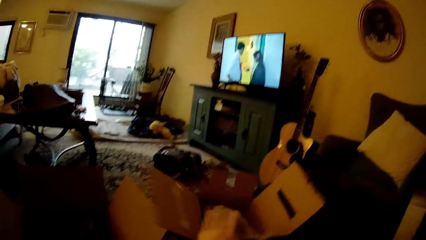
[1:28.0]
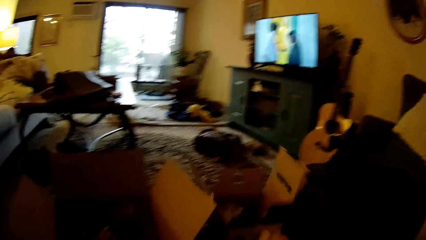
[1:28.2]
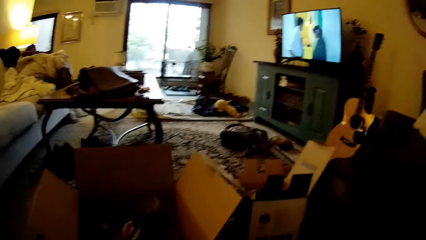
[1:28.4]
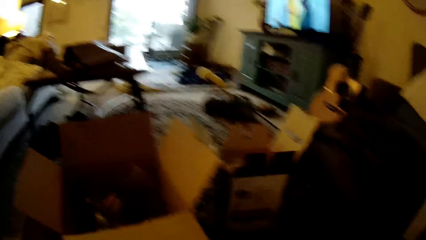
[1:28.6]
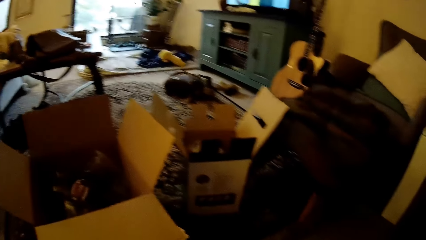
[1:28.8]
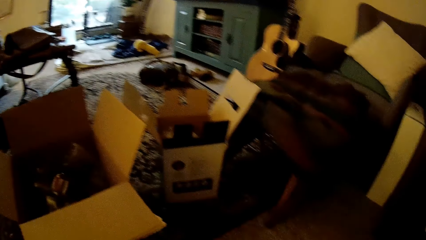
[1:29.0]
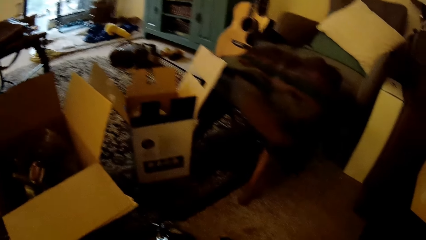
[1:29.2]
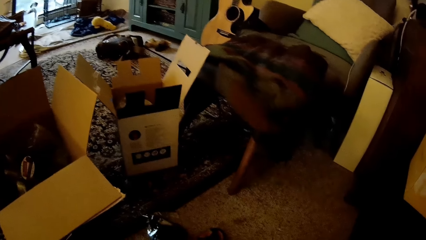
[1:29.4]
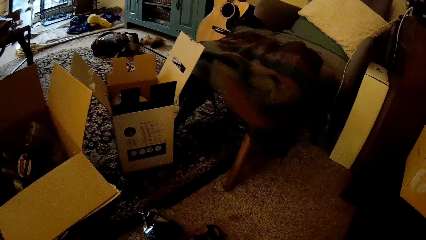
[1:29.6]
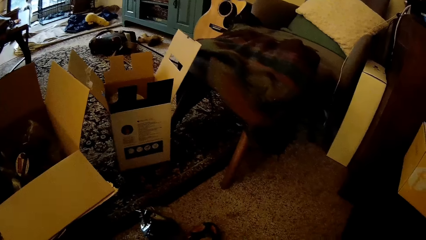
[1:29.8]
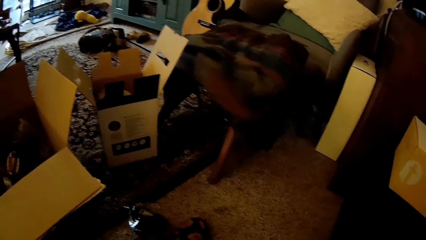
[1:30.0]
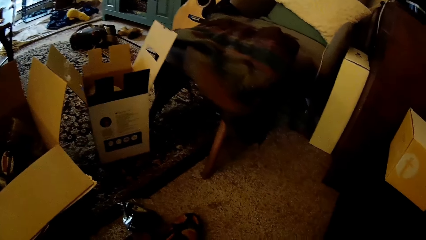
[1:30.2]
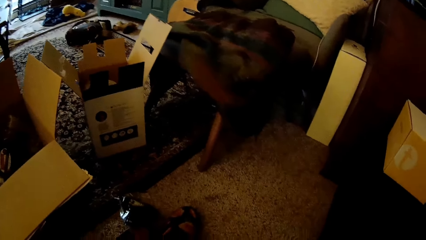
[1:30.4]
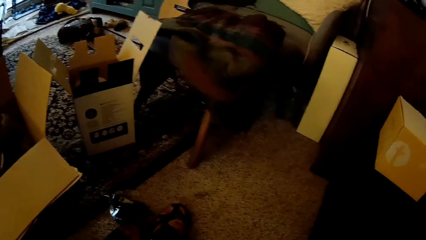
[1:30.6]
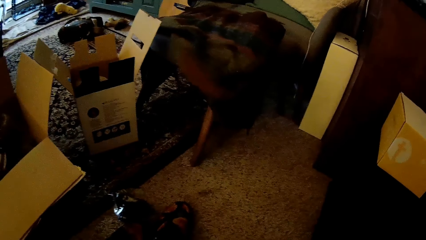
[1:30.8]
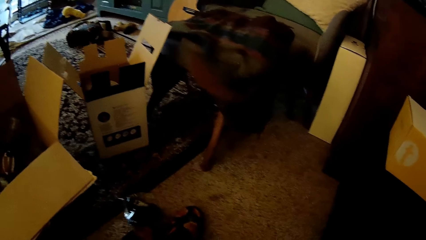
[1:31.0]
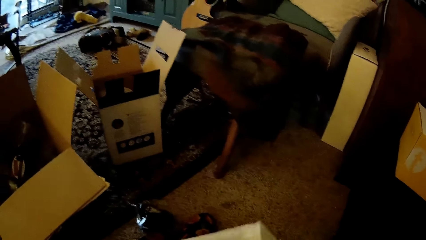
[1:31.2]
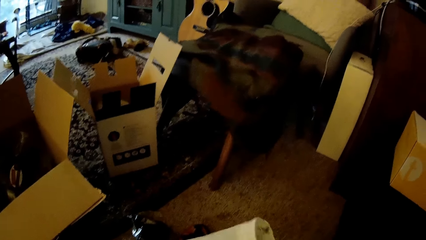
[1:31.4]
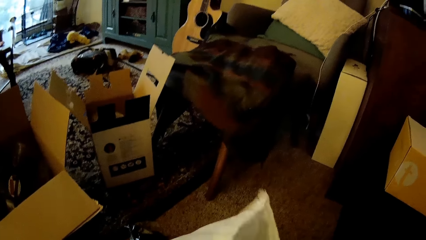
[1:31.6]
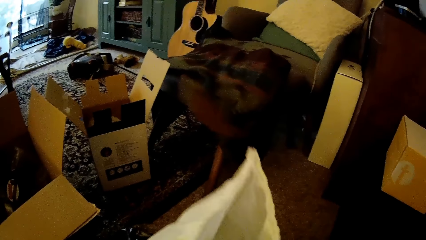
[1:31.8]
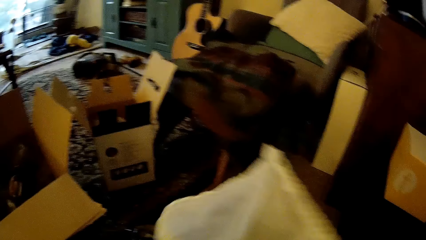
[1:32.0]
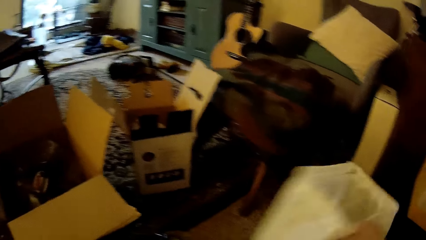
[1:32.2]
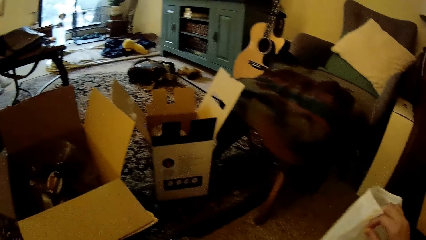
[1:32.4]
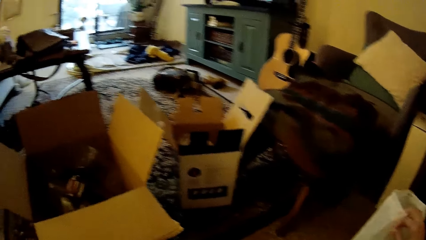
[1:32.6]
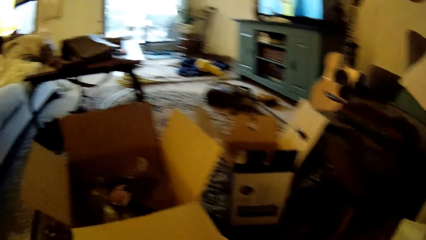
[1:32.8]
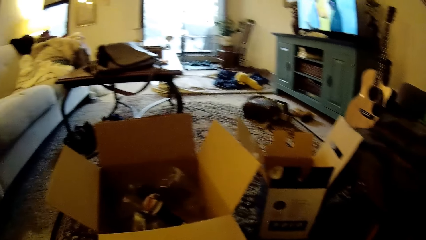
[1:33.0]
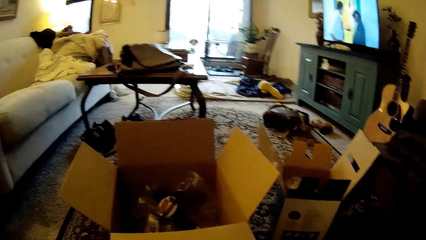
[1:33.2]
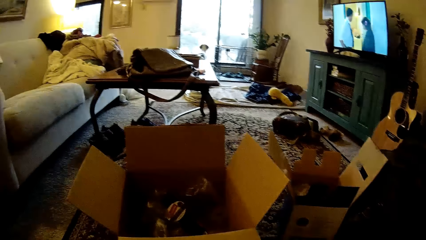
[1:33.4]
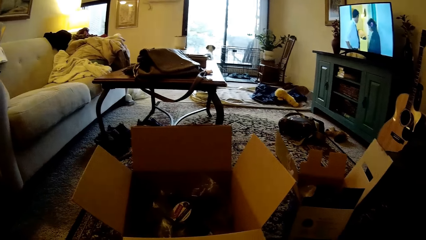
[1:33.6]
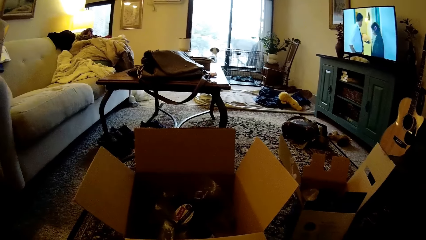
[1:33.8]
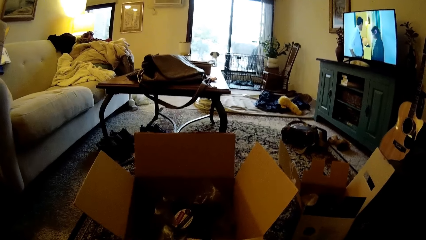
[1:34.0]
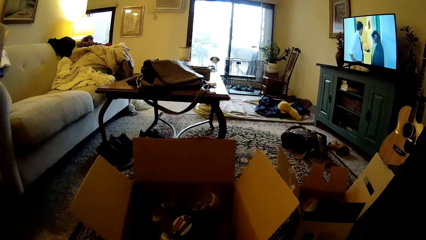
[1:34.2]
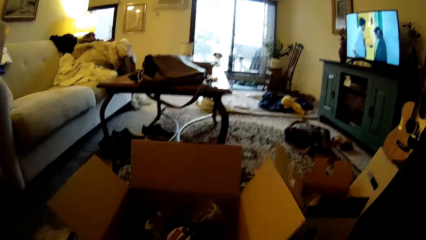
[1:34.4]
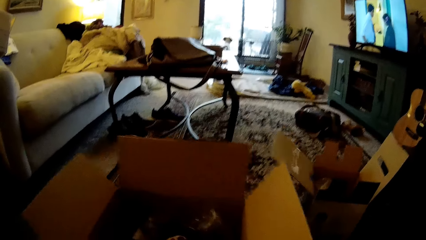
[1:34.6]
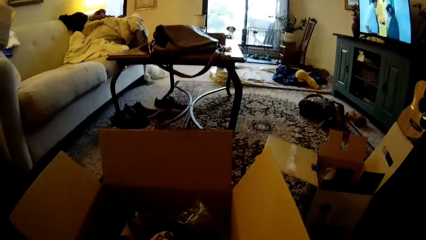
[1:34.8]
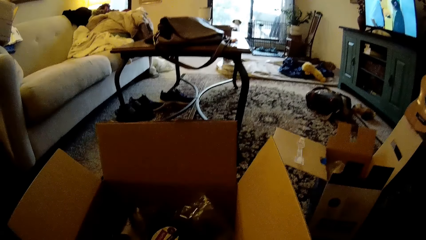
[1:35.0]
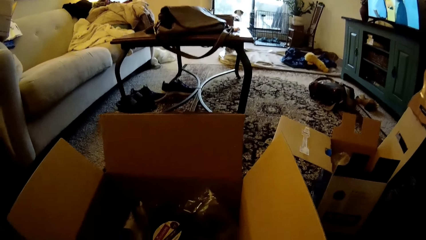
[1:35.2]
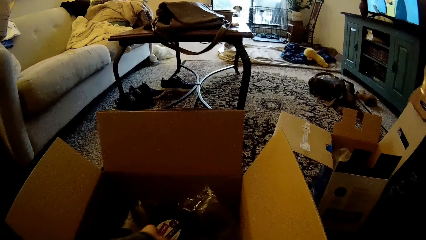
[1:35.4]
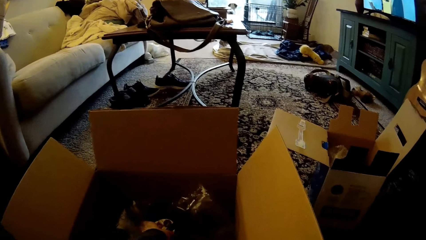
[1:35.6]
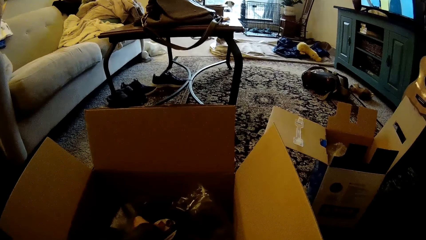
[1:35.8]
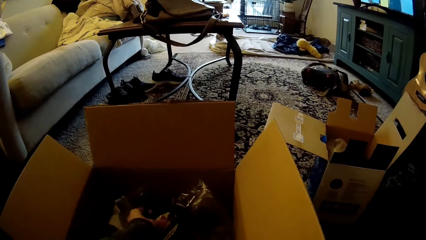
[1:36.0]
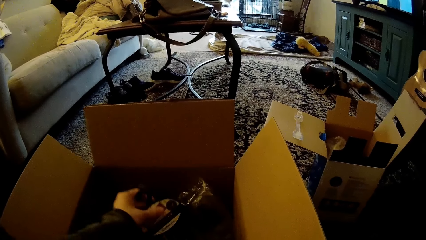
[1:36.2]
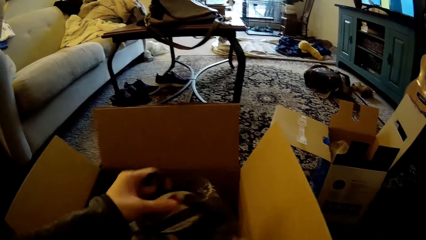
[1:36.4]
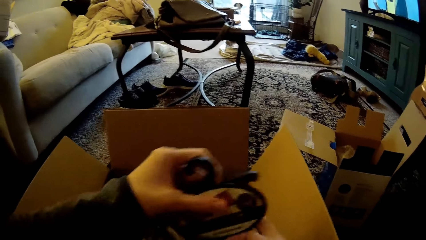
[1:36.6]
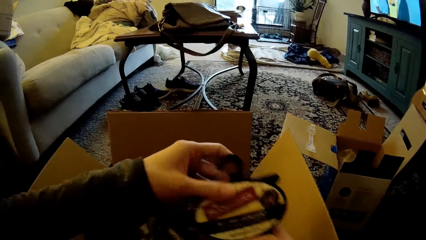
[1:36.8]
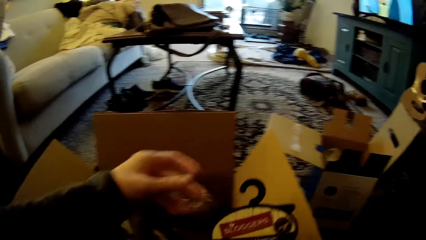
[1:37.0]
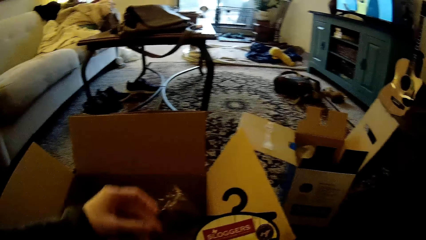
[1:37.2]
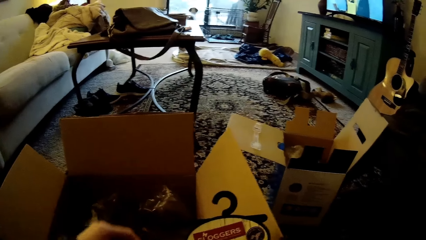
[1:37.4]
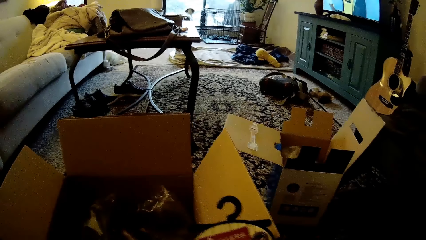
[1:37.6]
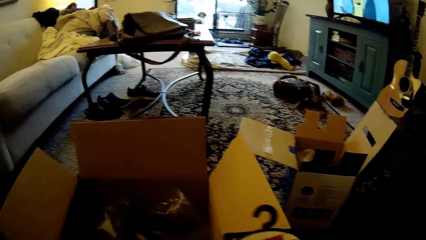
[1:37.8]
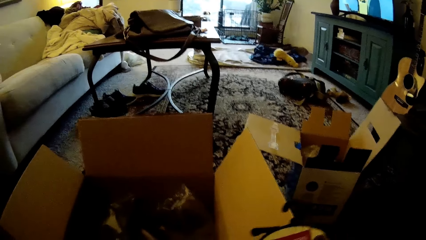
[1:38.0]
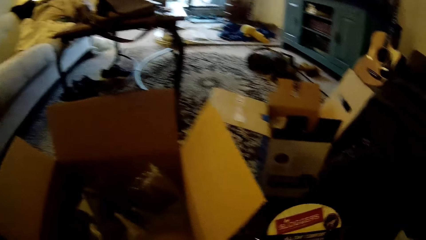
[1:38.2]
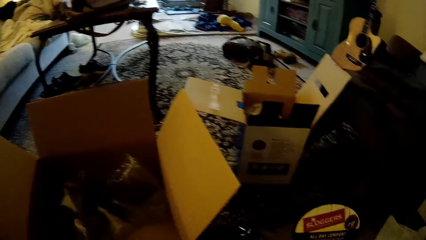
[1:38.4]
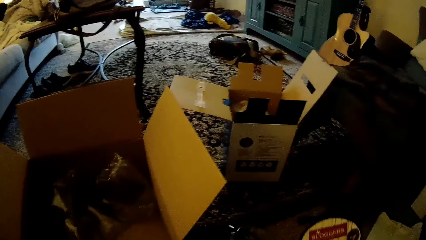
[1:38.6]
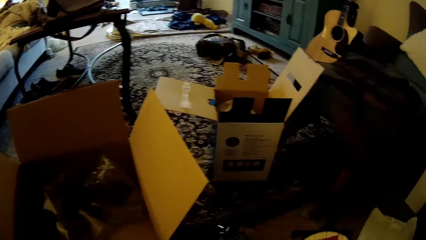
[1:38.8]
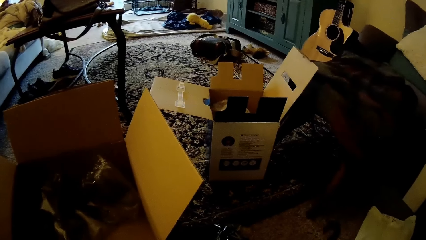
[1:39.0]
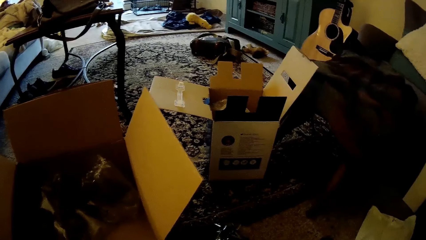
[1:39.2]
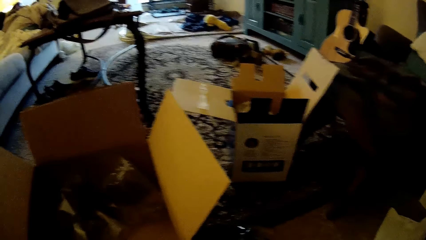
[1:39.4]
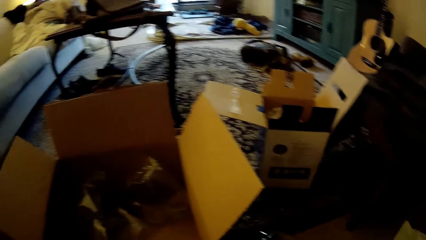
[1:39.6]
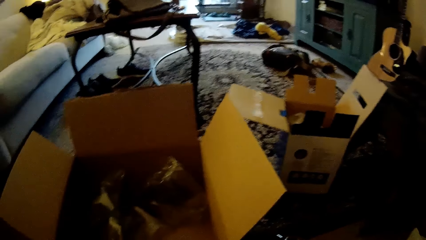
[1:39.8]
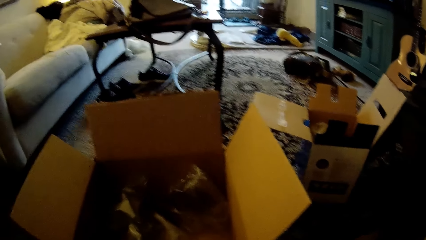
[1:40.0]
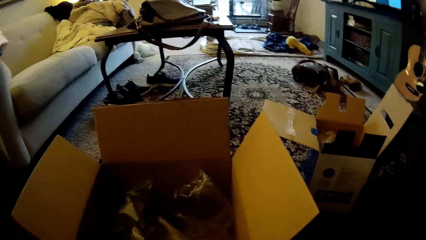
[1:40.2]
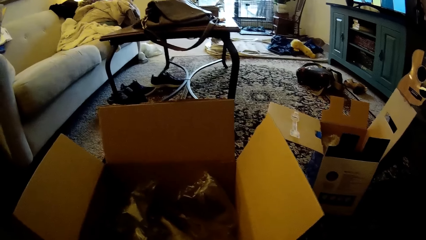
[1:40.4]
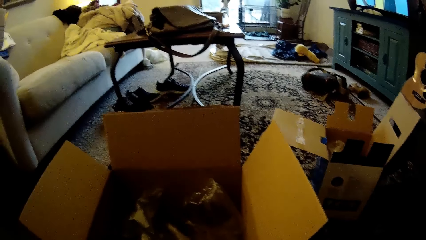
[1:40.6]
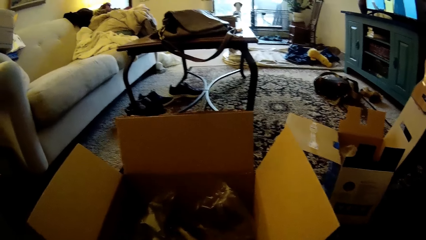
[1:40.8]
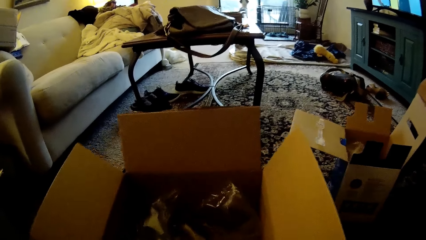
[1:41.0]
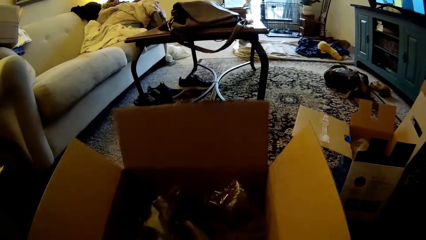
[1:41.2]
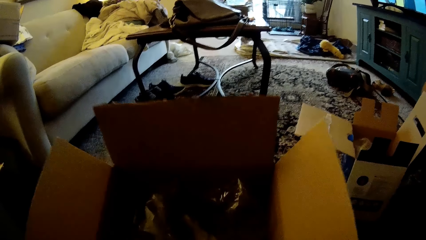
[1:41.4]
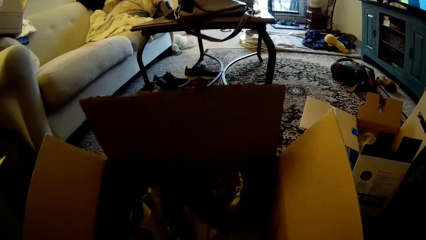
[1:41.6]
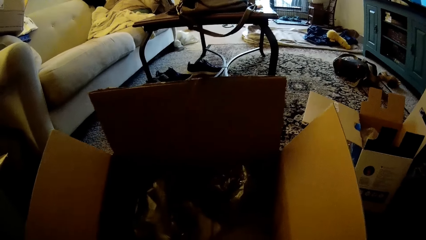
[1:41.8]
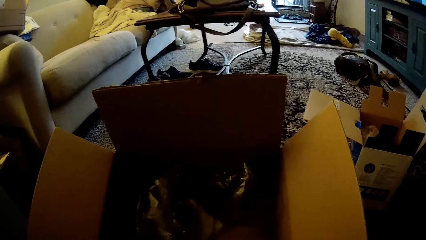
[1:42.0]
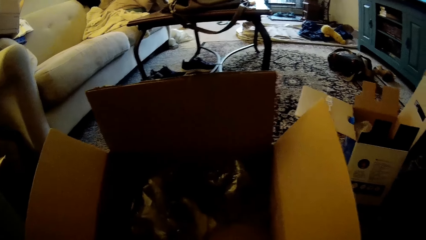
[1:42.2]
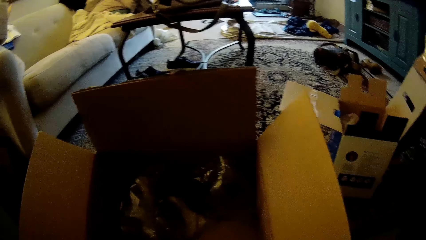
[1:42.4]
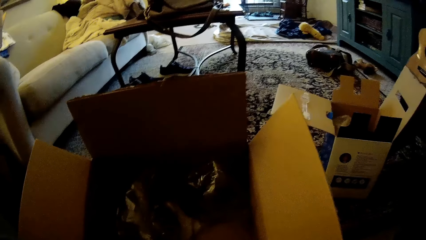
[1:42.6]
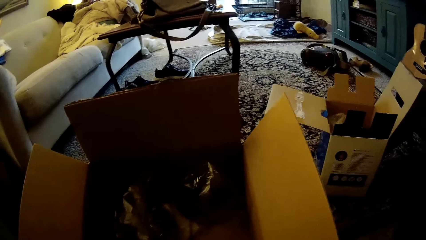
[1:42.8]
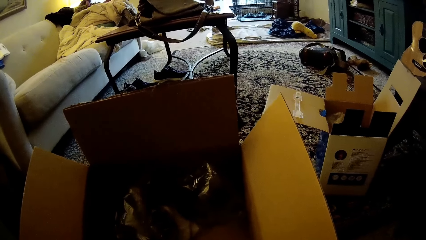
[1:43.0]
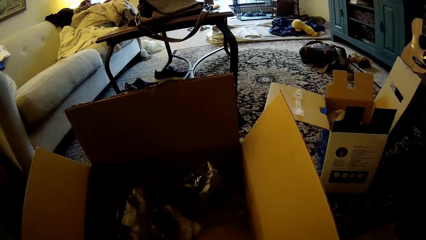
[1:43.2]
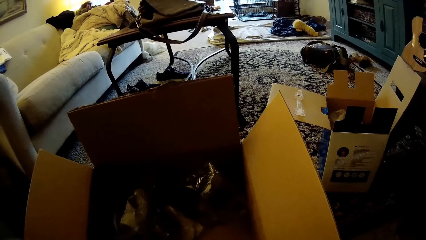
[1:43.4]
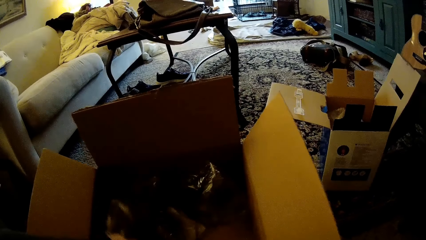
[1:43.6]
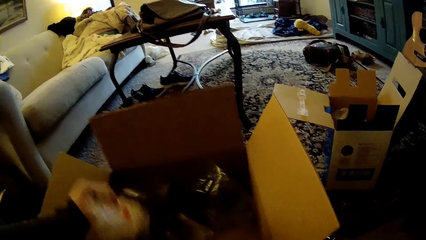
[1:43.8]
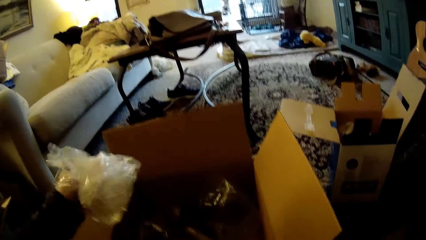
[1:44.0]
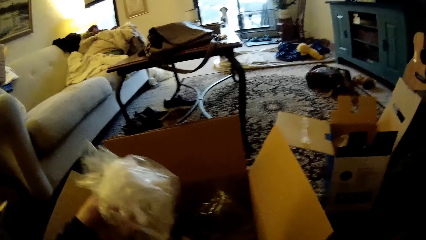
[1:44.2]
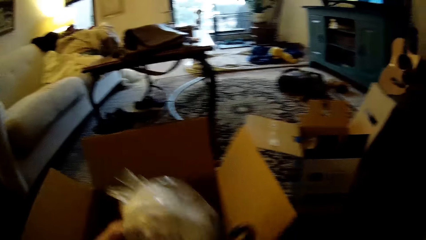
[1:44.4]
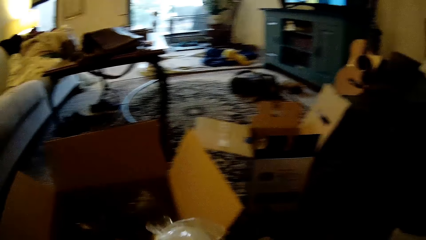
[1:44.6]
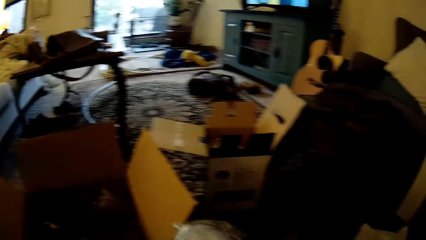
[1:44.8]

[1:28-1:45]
The camera wearer drops the small box on the floor with his left hand. He looks around the house. He holds the shoe bag with his left hand. He looks around the house. He pulls a box. He picks up a shoe accessory from the big box on the floor with his left hand. He passes the shoe accessory to his right hand. He checks something. He drops the shoe accessory on the floor with his right hand. He checks in the box. He pulls the box. He checks in the box. He picks up a transparent bag or polythene bag from the big box with his left hand.
